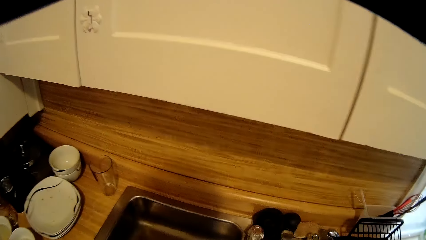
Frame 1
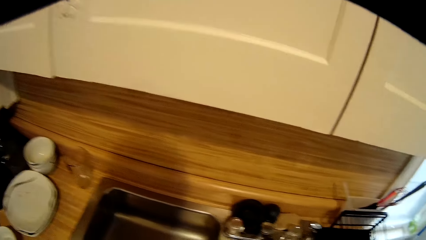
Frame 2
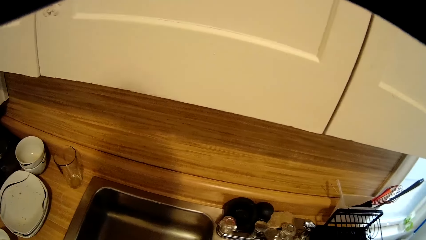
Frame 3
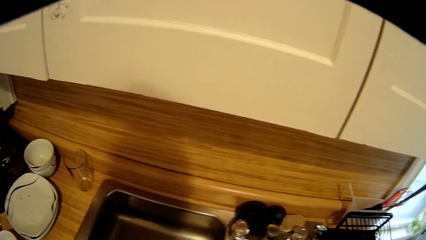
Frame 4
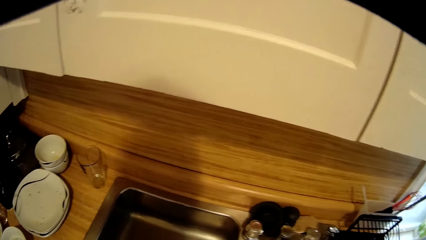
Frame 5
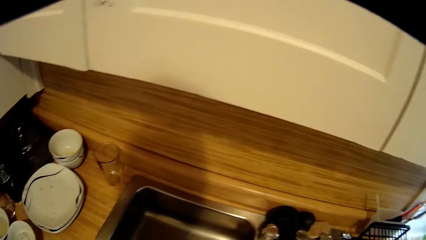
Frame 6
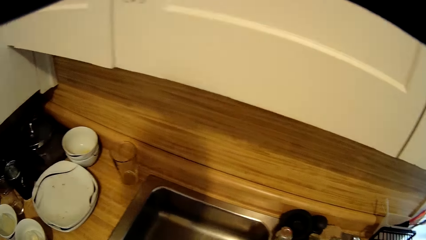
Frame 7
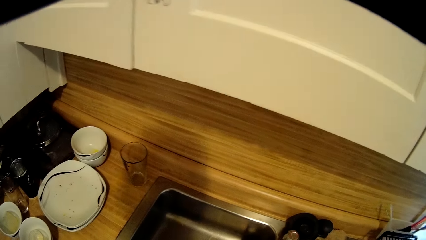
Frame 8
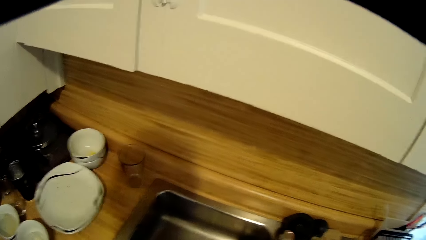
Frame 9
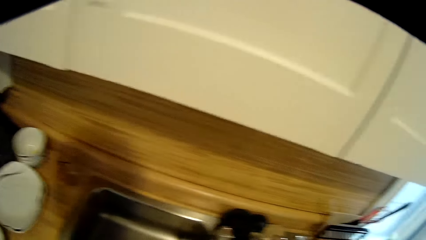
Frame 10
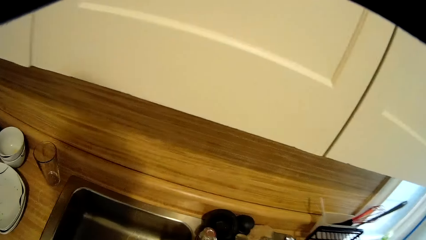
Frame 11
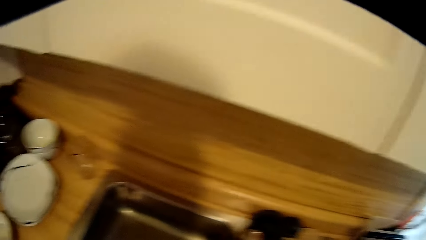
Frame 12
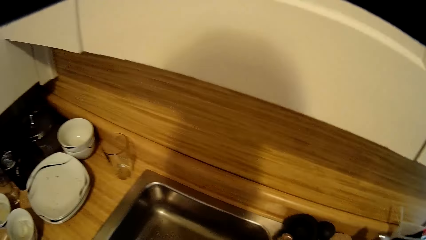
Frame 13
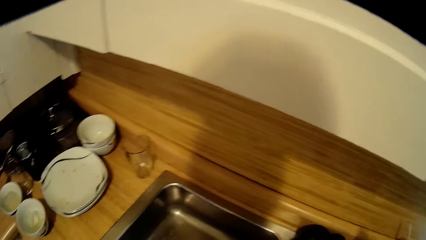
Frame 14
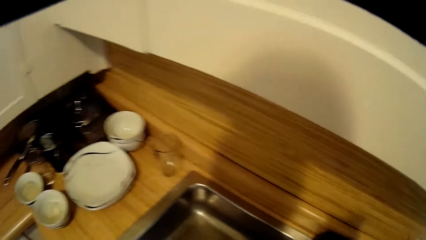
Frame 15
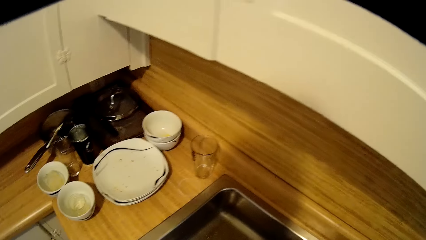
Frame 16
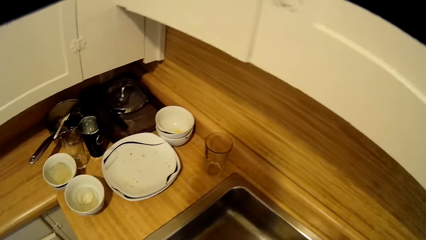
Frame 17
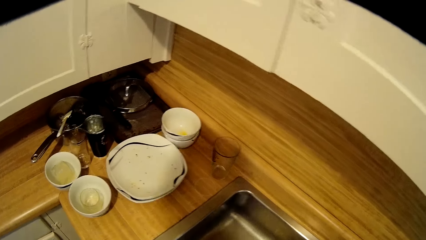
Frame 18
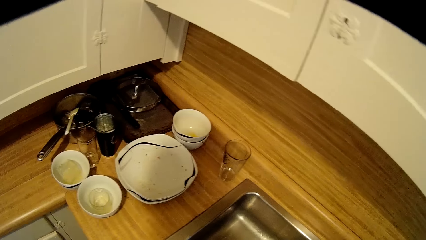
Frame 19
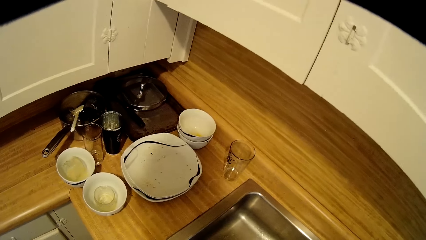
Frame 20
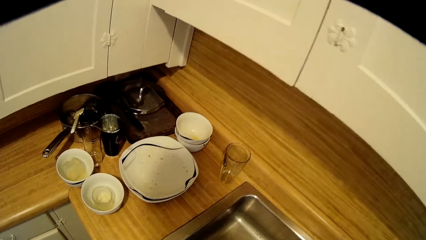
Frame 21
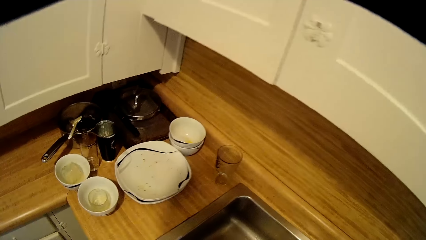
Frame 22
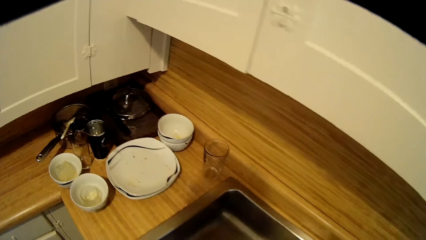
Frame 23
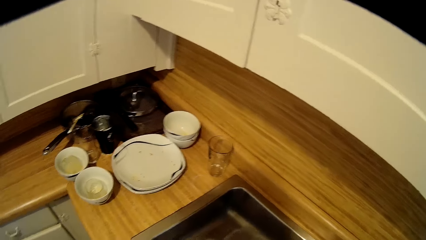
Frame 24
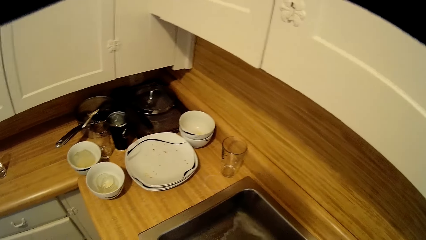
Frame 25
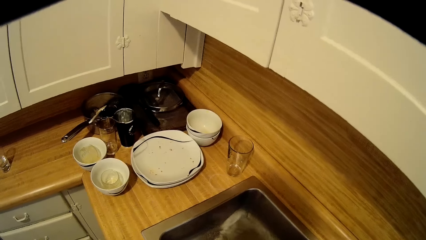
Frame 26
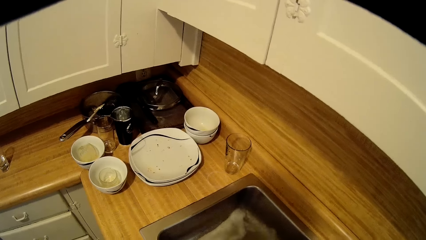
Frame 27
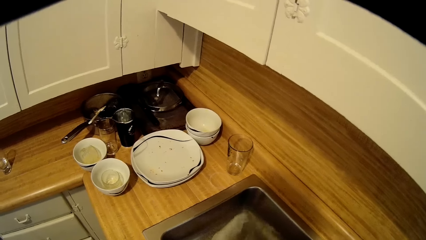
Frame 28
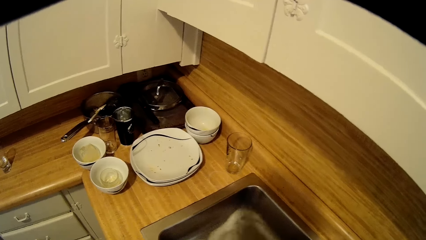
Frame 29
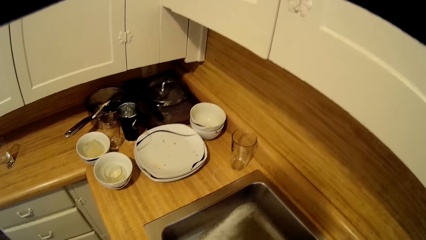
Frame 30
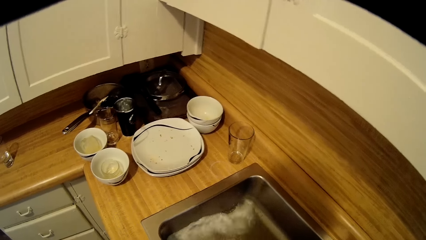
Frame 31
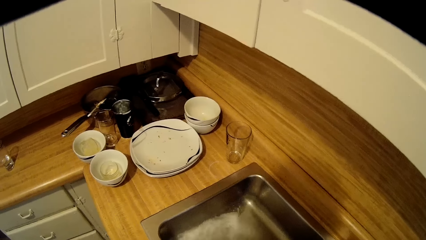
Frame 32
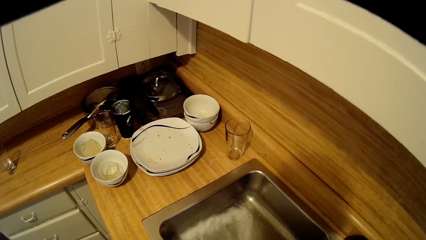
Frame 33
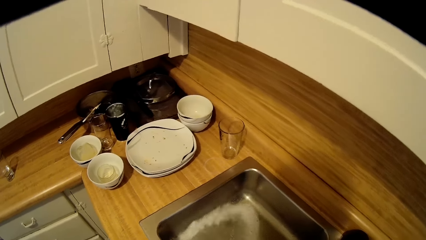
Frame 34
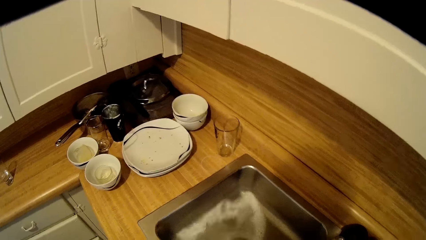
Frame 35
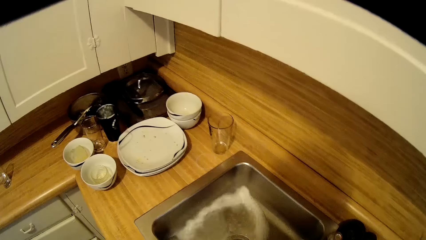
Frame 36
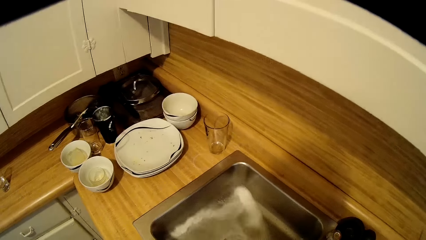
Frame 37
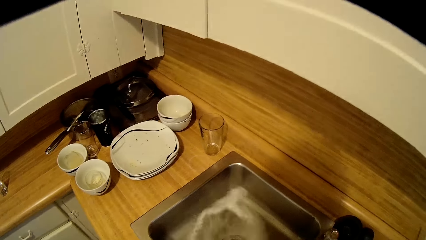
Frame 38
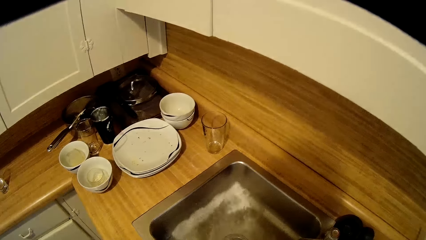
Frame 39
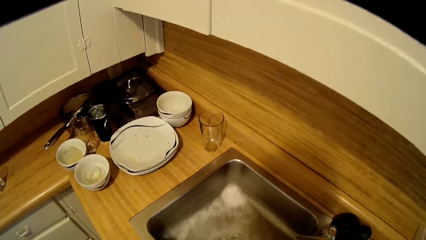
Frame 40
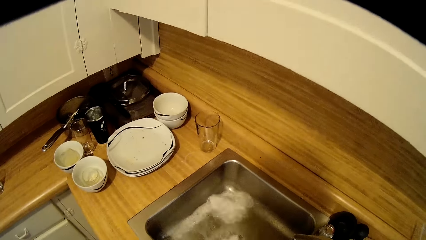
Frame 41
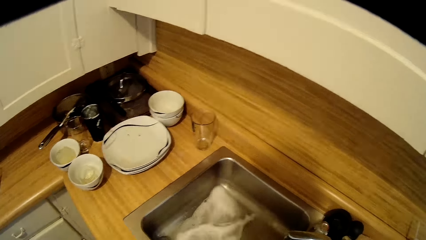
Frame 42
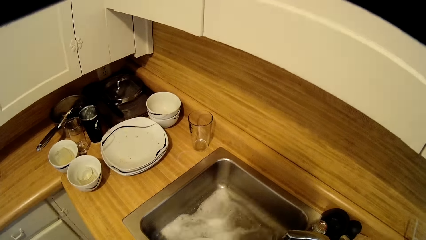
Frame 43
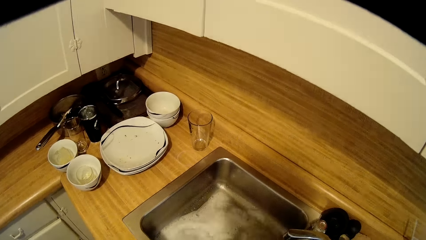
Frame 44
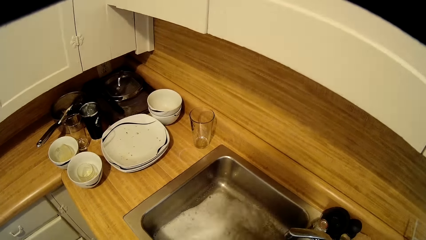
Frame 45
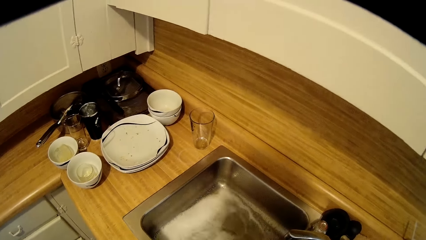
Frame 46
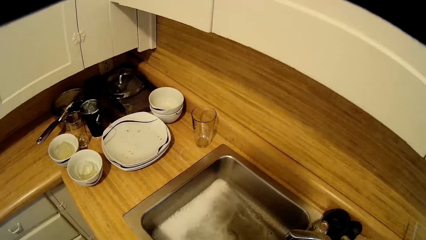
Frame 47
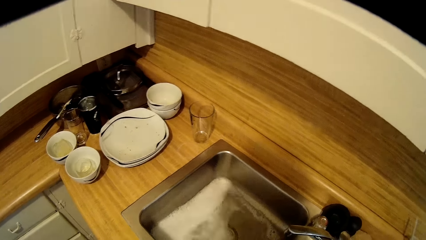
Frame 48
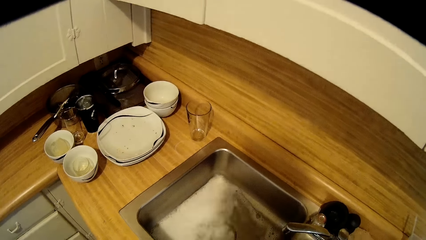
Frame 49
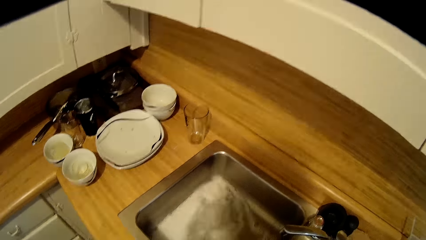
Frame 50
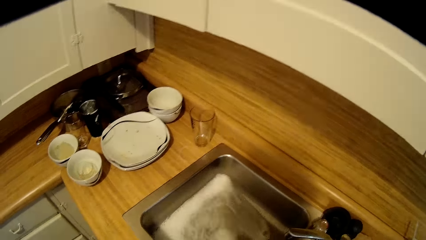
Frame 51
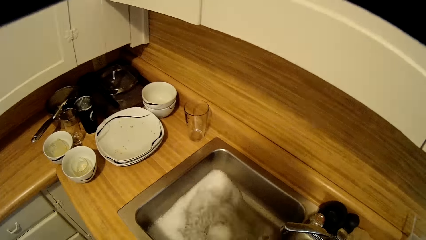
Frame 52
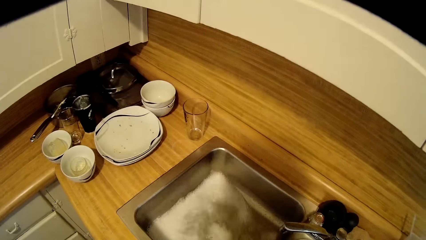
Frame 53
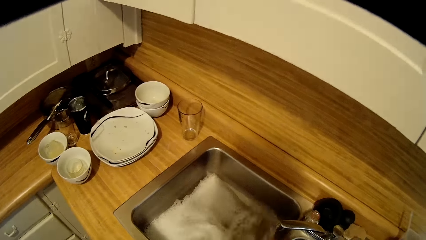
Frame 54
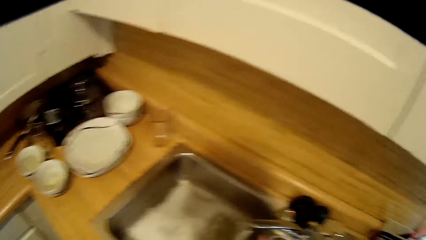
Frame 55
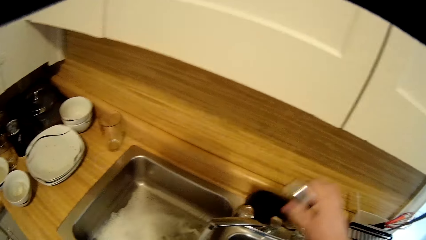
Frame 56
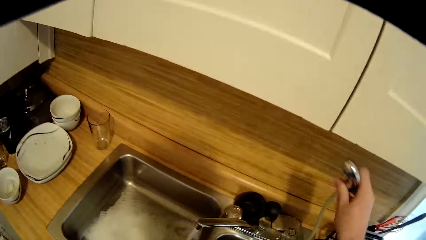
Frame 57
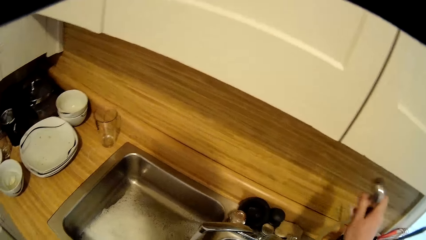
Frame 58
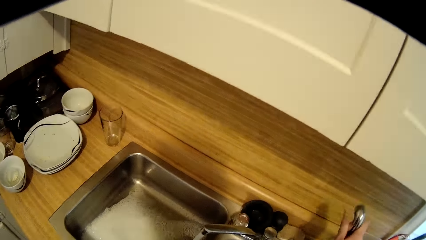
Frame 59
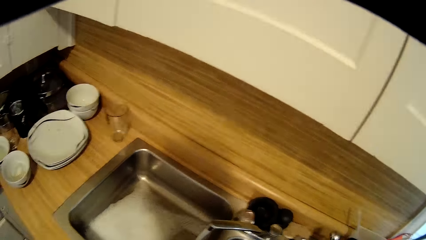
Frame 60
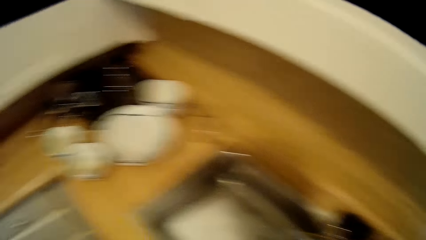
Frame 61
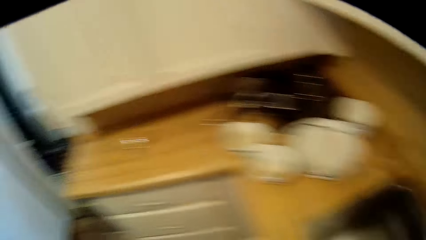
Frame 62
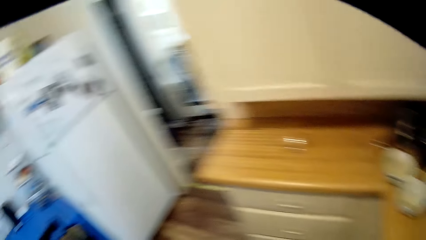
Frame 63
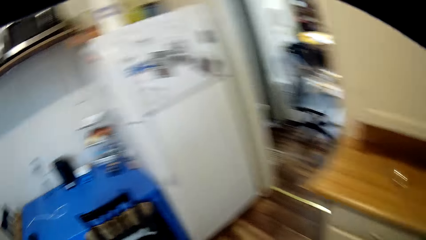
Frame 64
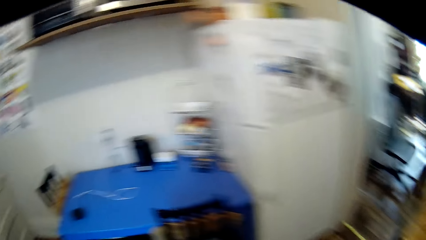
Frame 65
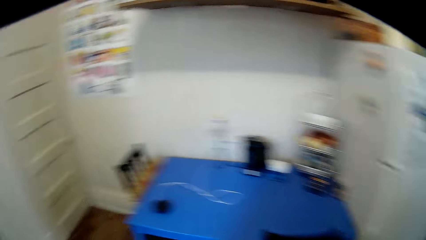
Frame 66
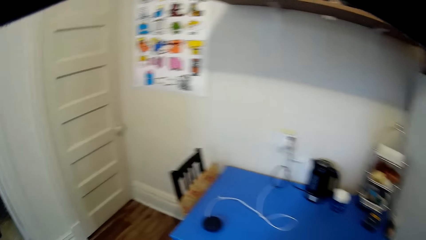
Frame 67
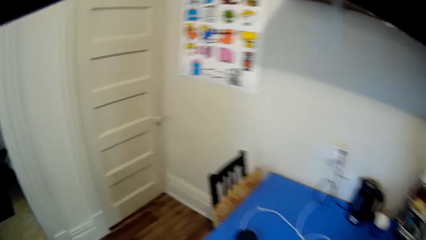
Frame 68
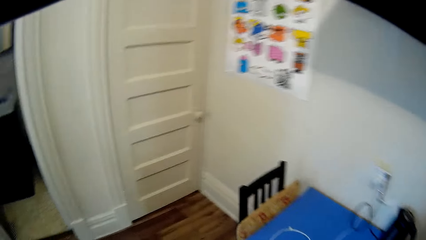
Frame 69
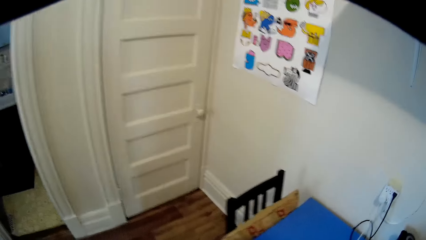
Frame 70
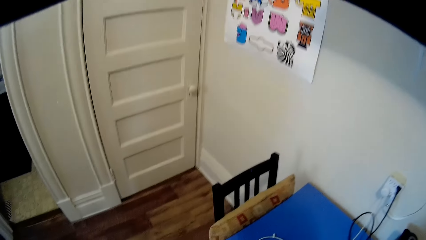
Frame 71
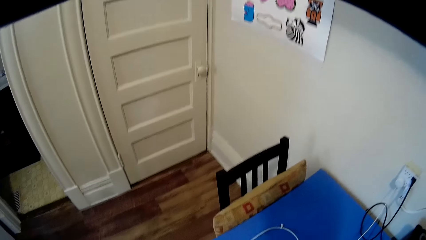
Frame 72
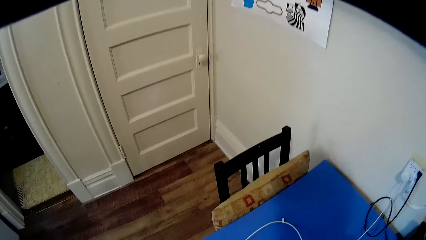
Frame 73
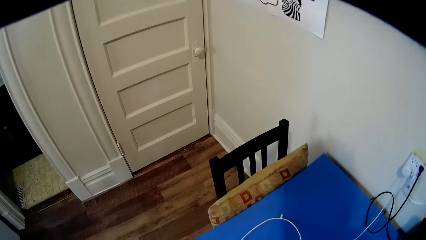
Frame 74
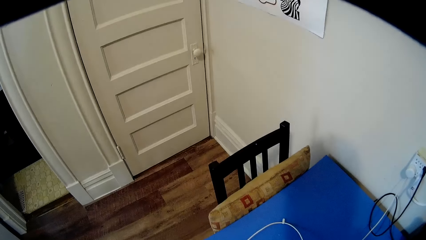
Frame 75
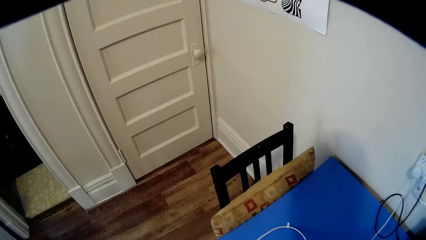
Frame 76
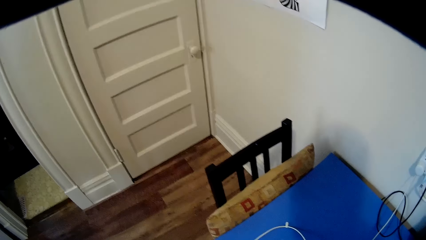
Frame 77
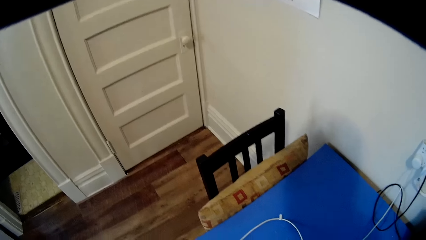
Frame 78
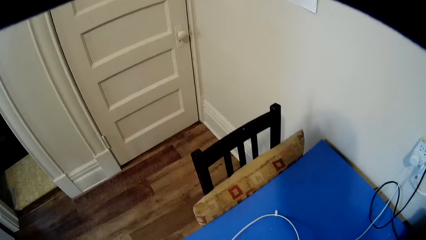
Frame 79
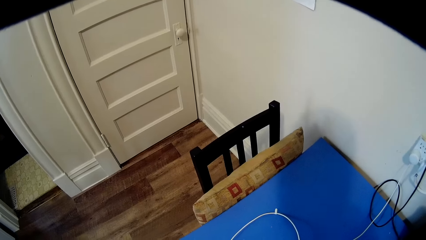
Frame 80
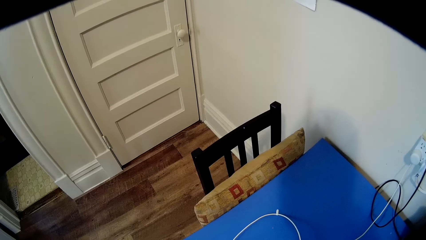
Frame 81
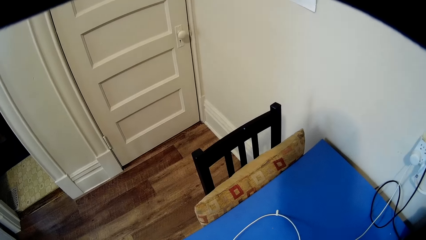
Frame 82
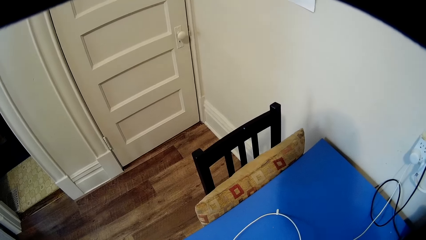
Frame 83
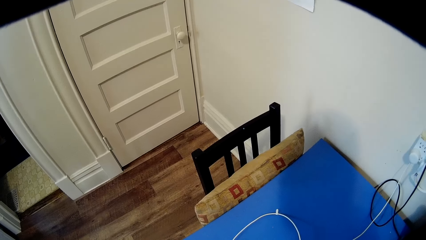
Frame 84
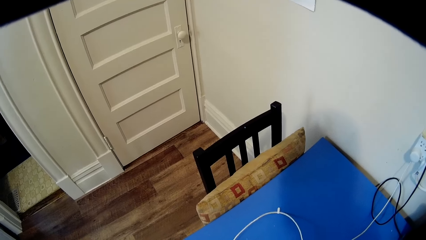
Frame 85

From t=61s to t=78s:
The camera wearer looks around. They drop the tap. They lift something. They move around. They look at the bluetooth.
